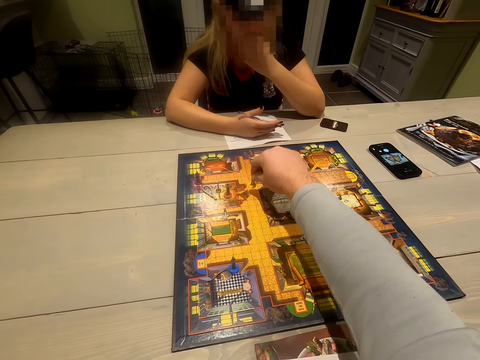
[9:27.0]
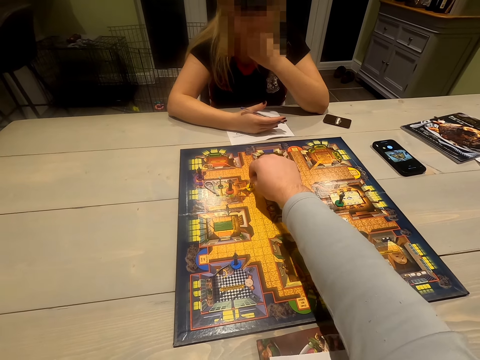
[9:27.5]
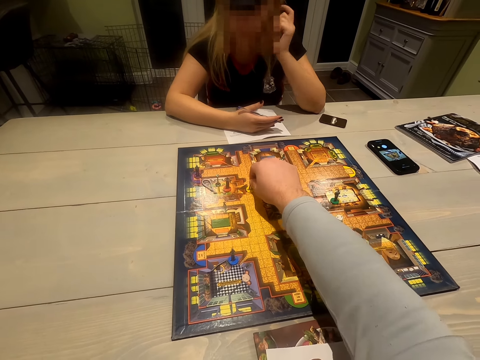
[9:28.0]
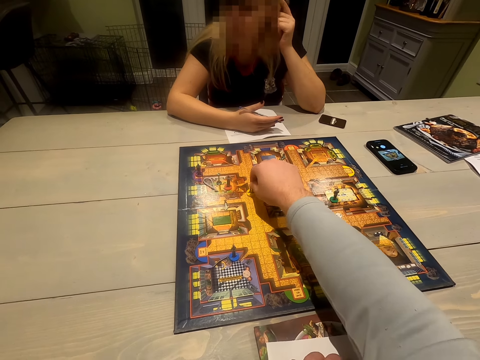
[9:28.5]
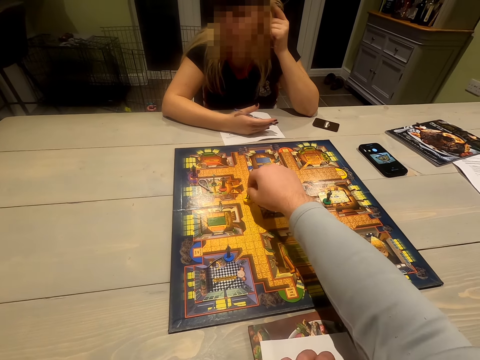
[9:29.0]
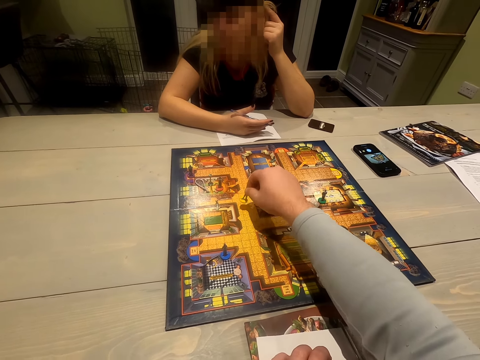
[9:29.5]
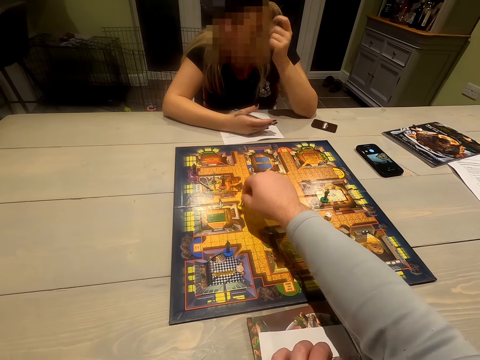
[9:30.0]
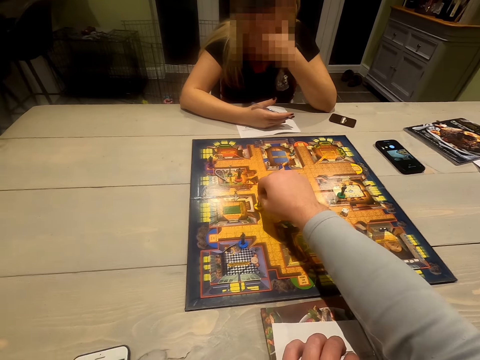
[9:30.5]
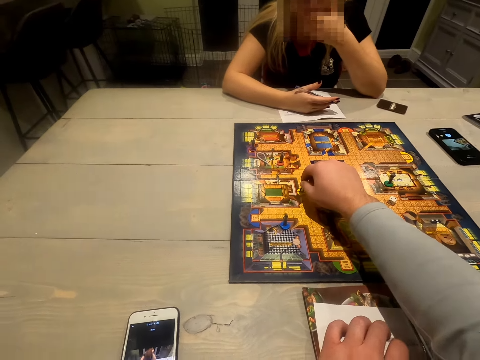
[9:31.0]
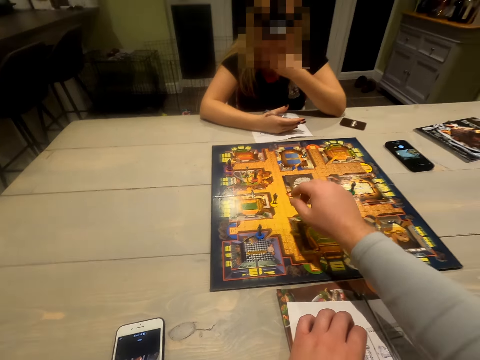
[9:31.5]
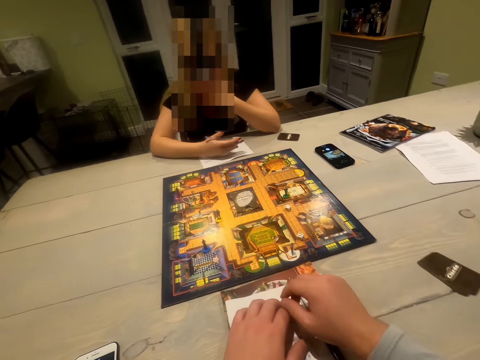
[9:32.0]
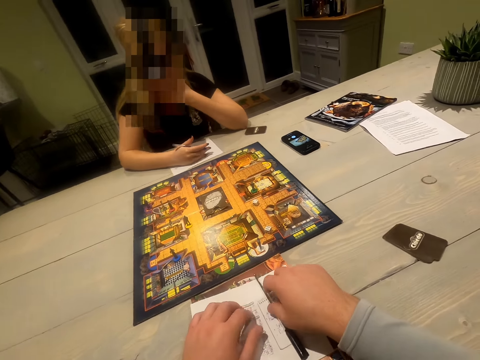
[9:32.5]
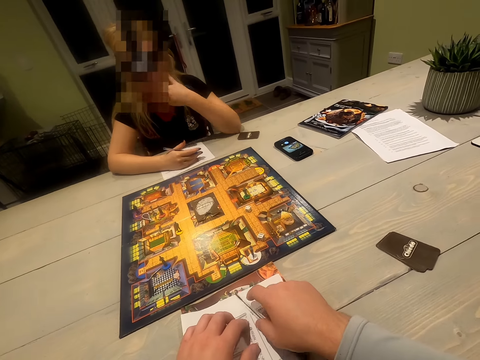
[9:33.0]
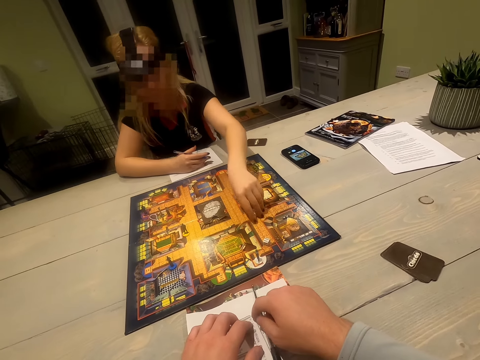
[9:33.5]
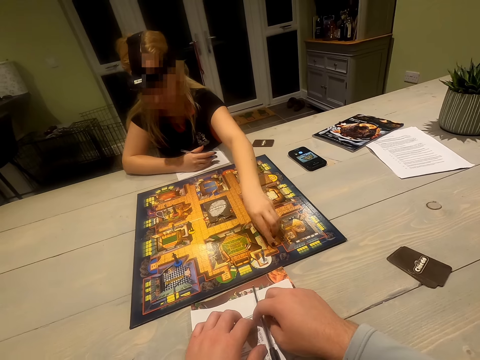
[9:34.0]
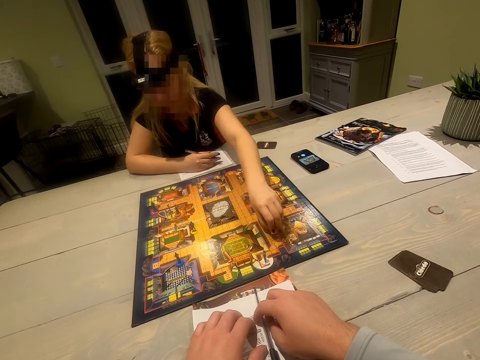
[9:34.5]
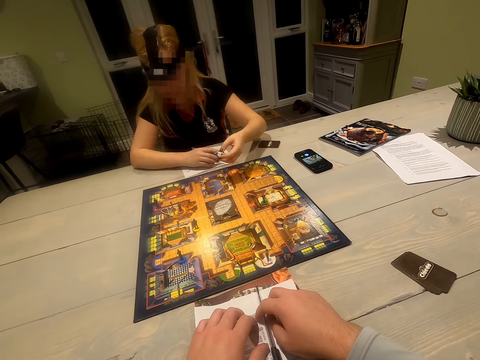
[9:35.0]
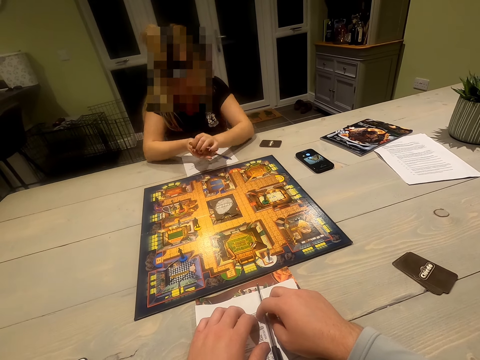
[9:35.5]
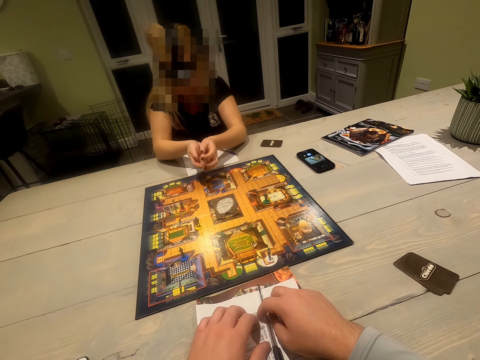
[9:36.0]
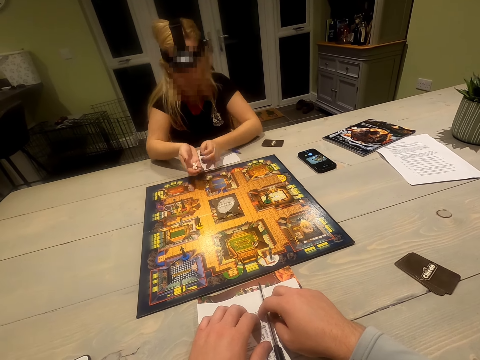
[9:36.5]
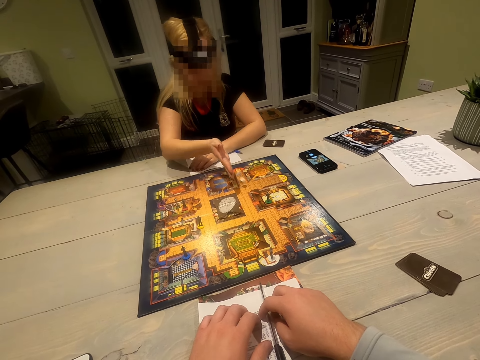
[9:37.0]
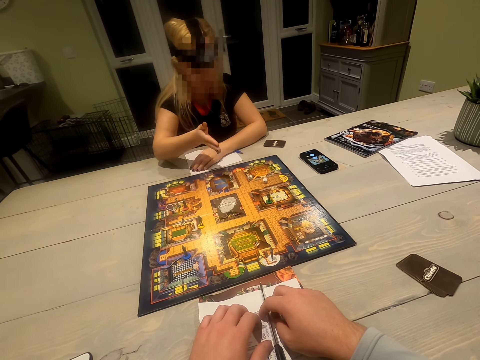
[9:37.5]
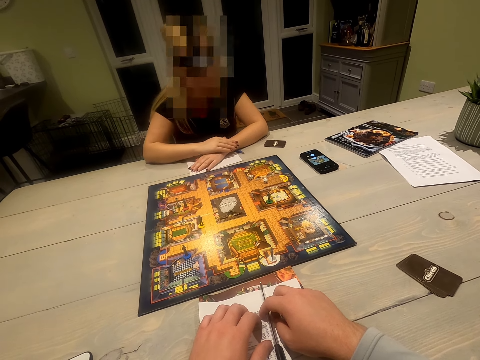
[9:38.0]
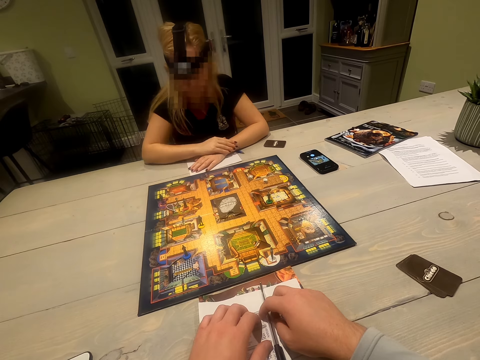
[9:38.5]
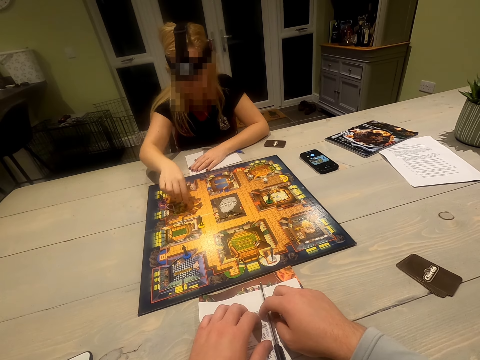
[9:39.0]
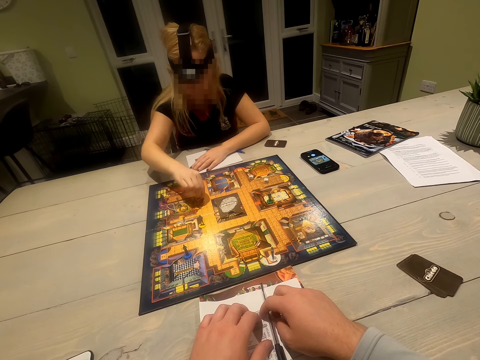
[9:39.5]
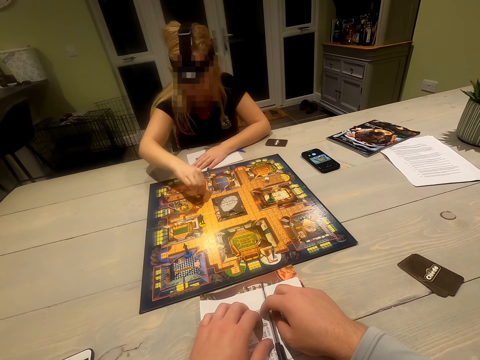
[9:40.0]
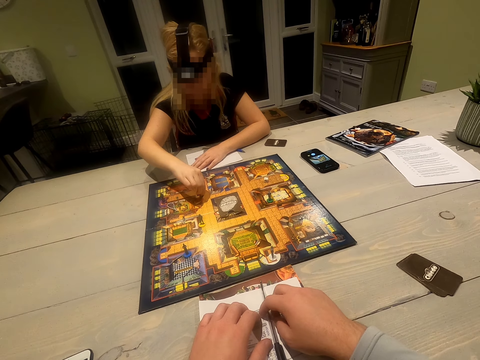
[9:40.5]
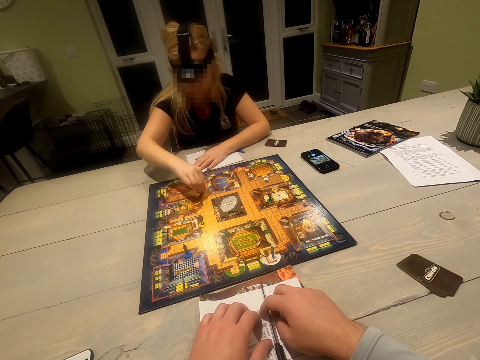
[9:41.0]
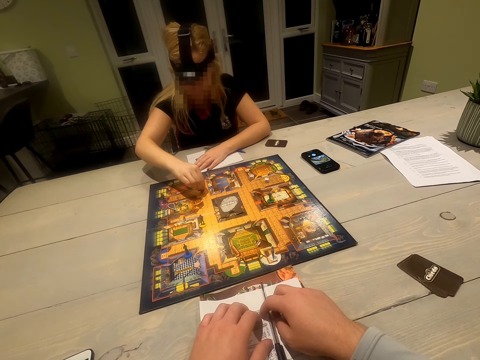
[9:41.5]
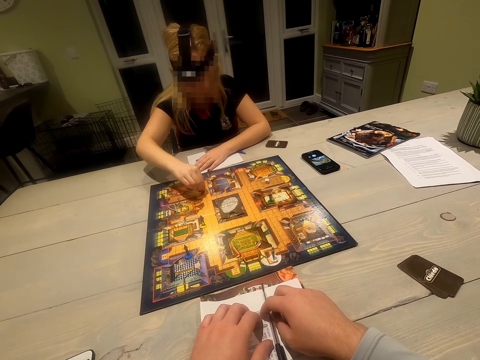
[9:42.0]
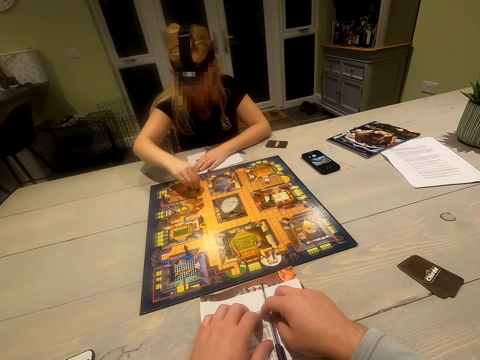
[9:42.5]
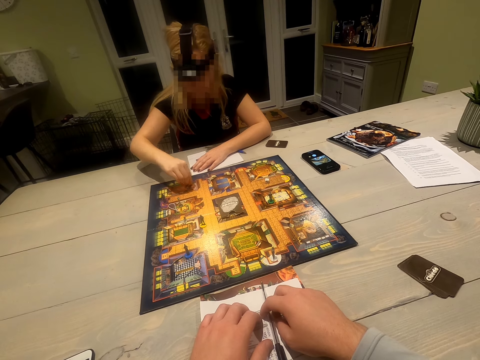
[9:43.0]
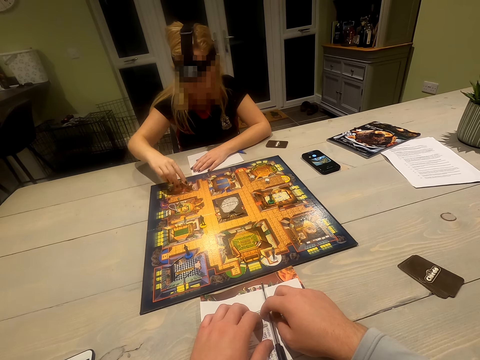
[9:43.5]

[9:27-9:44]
The camera wearer drops the pawn on the playing board. A woman plays the game. The woman picks the dice. She shakes the dice or card on her hand. She drops the dice on the dice board. The camera wearer plays the game. The woman moves the pawn on the playing board.

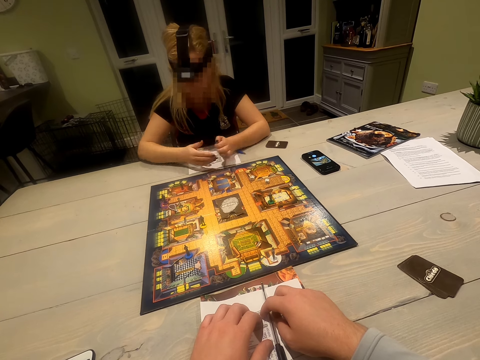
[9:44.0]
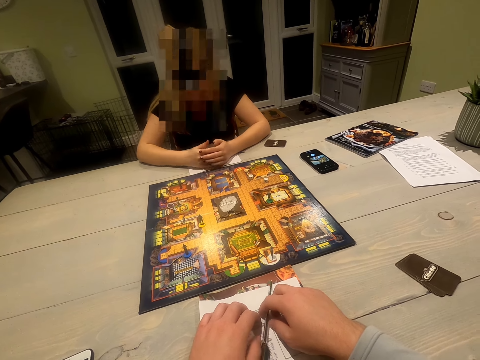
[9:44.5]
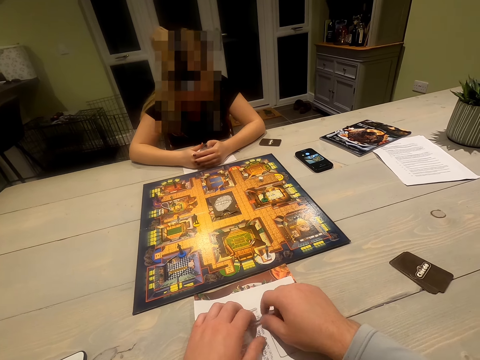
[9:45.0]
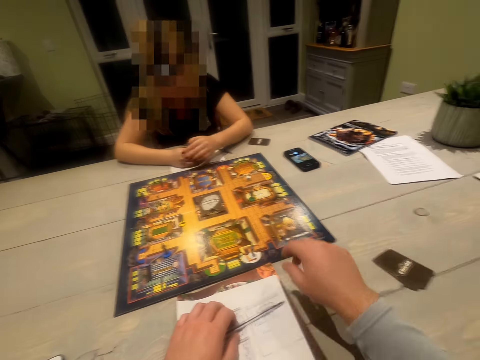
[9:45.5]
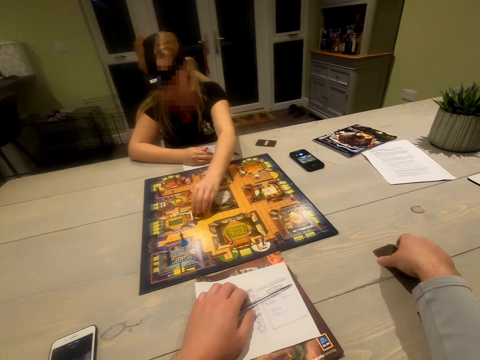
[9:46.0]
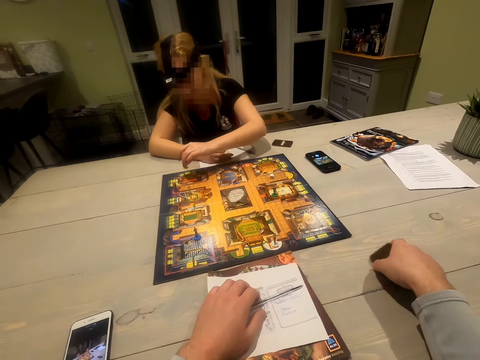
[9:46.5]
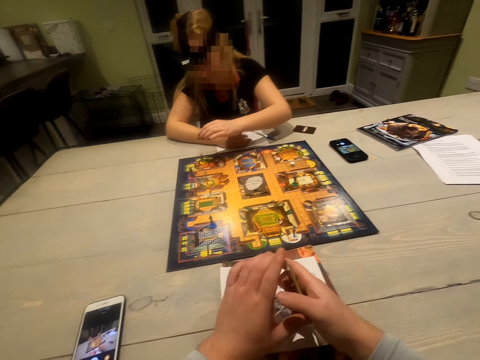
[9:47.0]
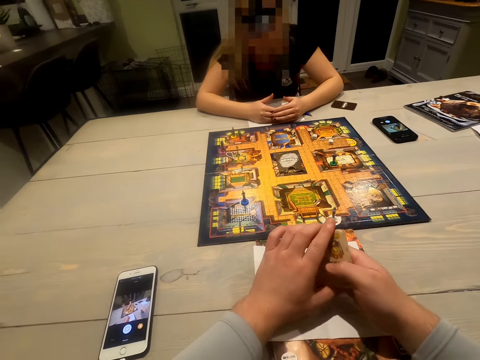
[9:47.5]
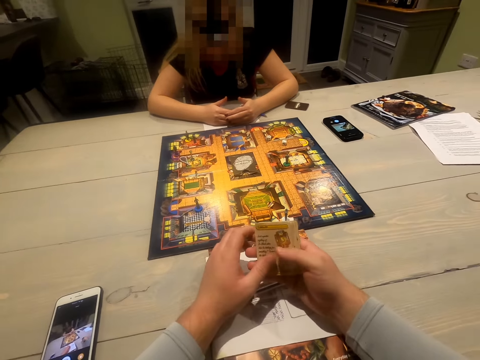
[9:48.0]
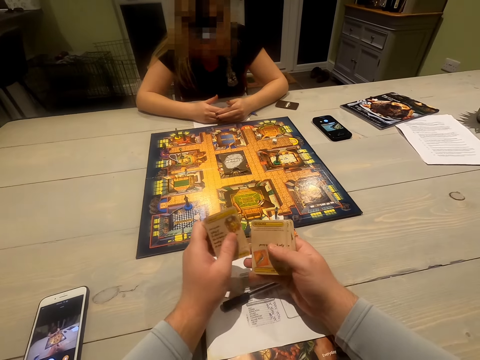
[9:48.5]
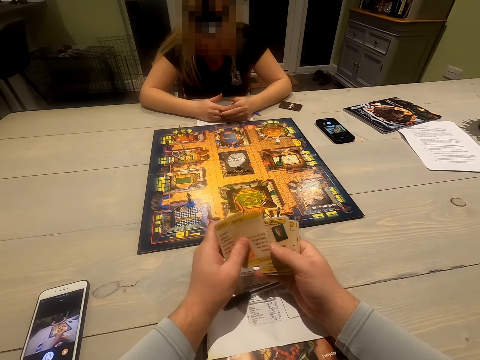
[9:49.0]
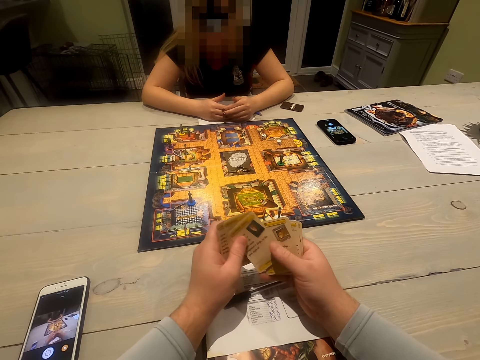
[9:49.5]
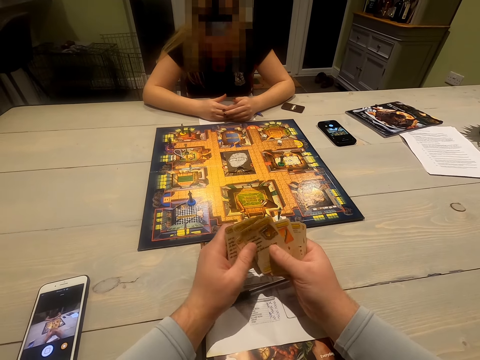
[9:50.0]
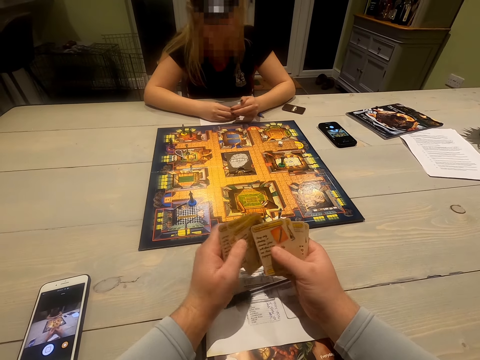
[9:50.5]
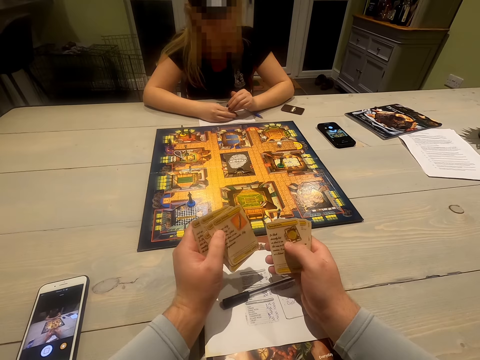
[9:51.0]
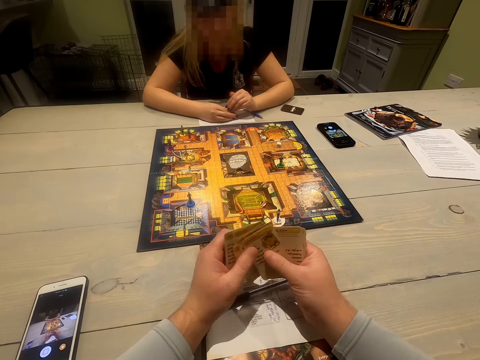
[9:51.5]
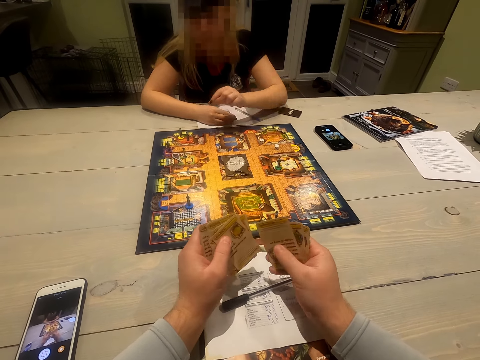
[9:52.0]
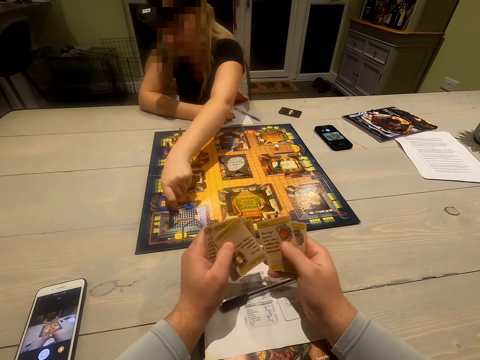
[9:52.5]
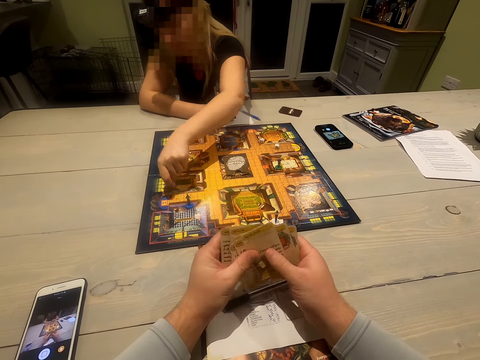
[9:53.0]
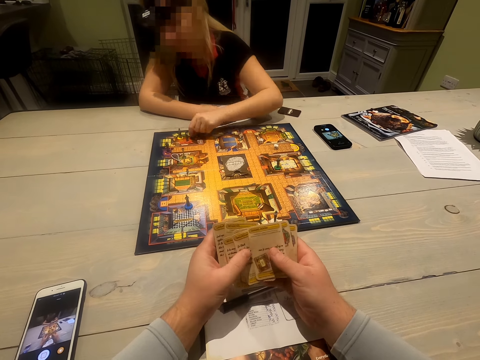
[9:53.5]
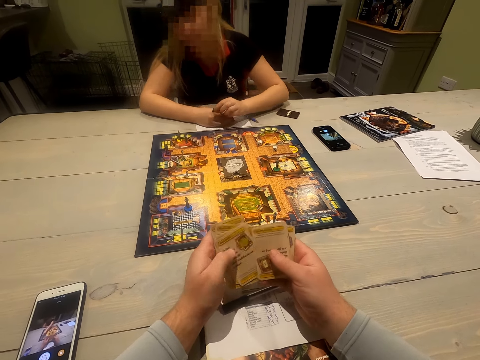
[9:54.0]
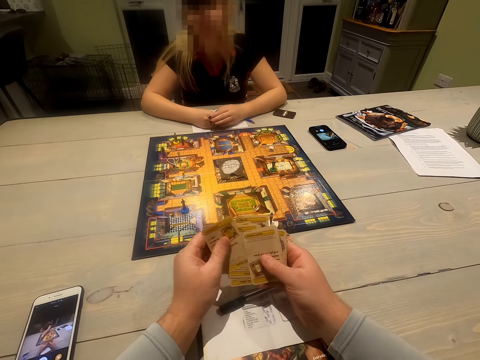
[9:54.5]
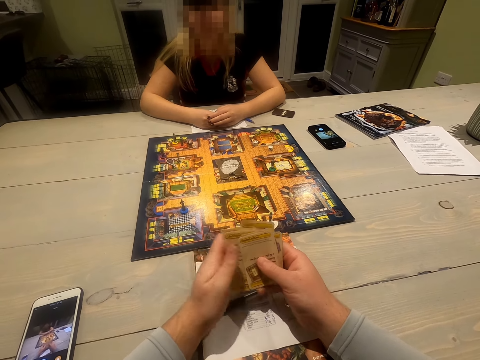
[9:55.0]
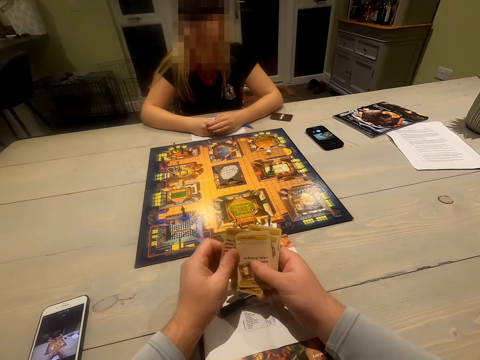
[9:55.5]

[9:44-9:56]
The camera wearer takes some playing cards aside. They shuffle the playing cards. They count the cards. A woman picks something on the dice board. The woman moves the pawn on the playing board. The camera wearer shuffles the playing cards.
